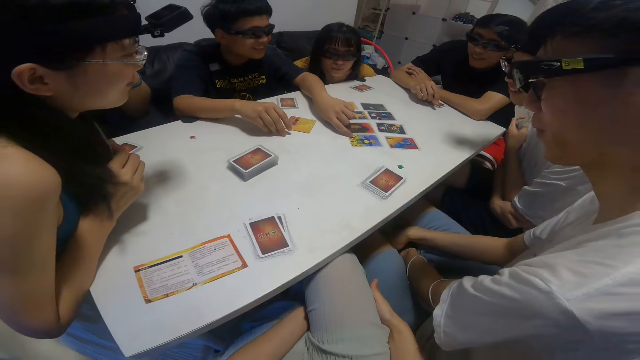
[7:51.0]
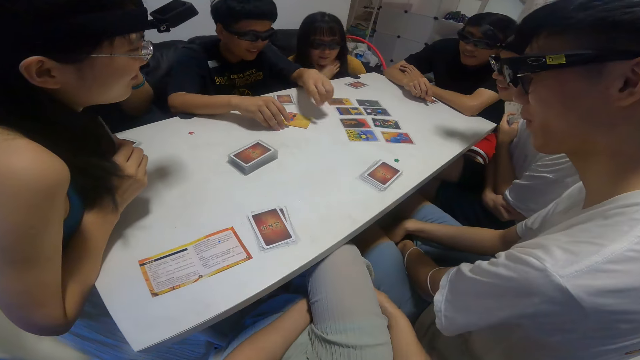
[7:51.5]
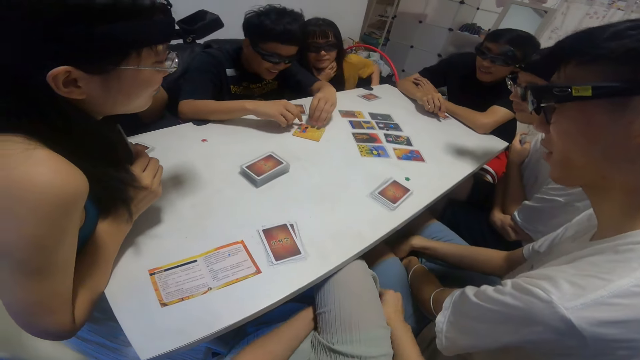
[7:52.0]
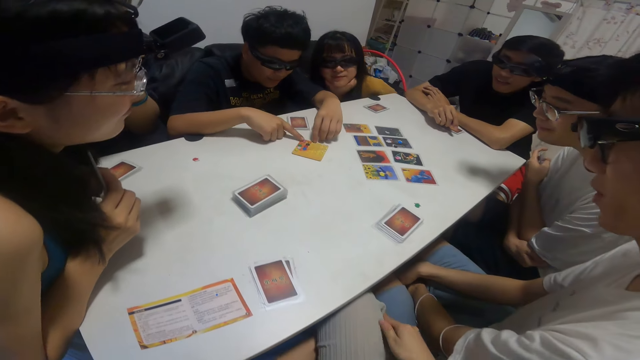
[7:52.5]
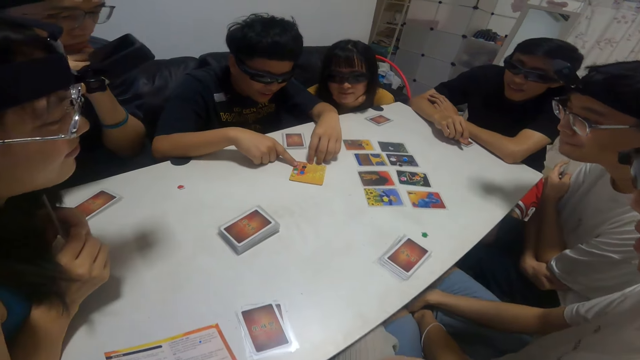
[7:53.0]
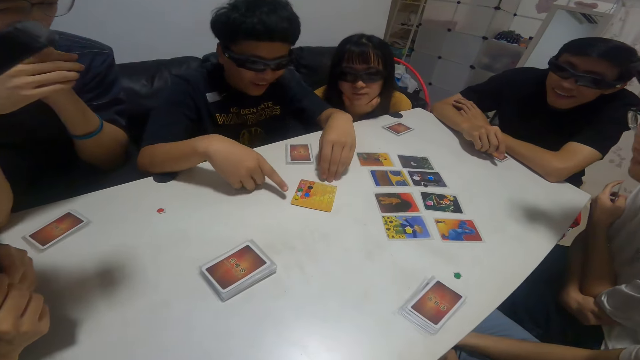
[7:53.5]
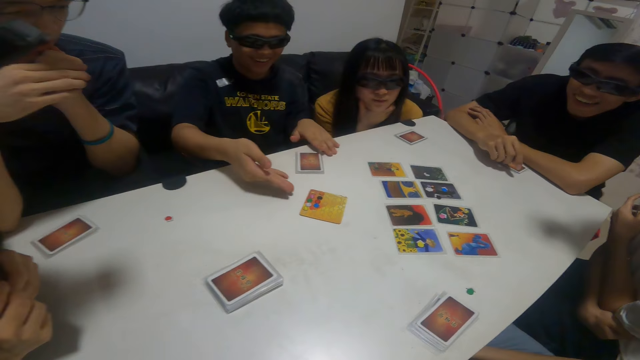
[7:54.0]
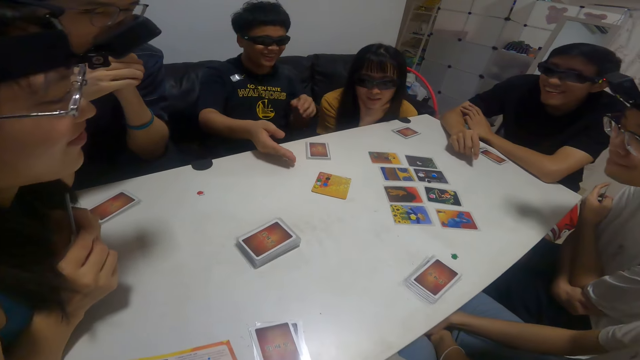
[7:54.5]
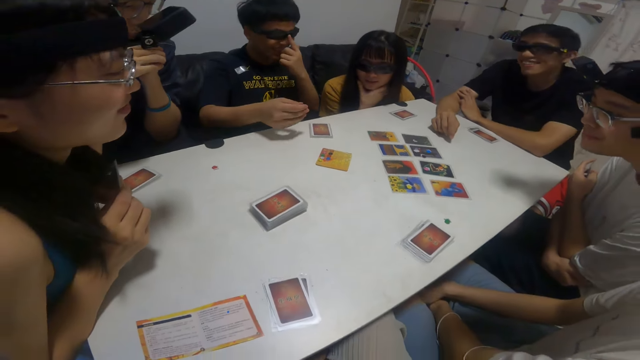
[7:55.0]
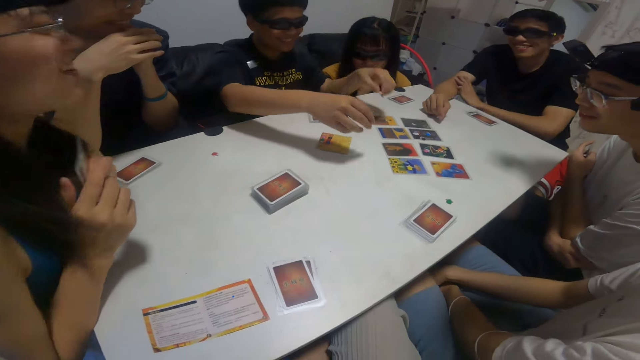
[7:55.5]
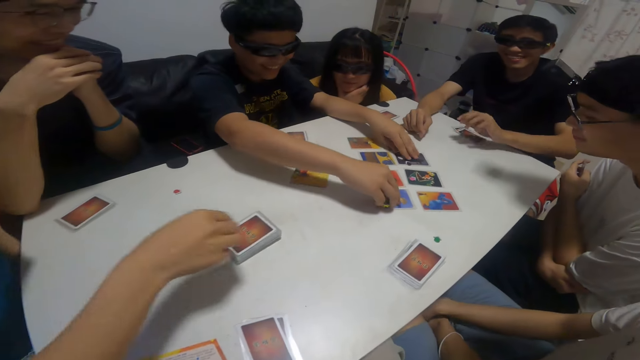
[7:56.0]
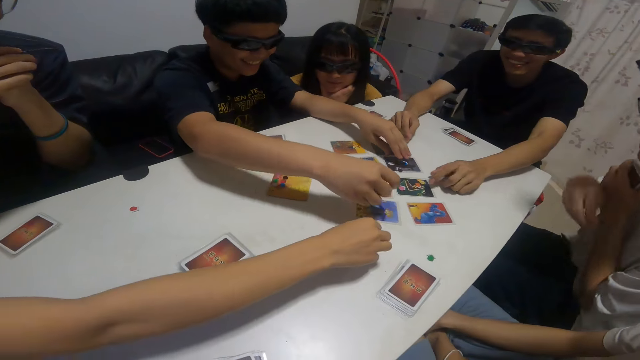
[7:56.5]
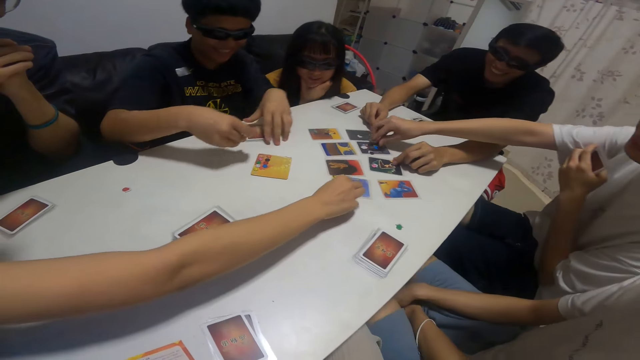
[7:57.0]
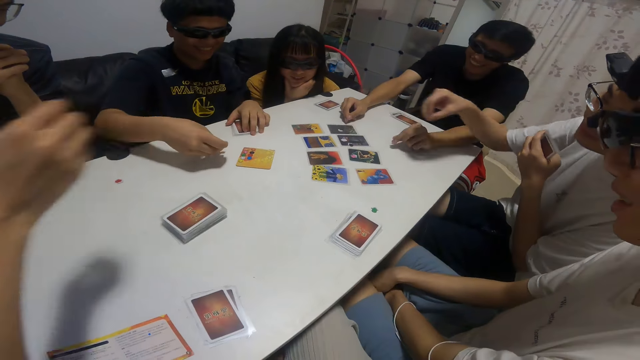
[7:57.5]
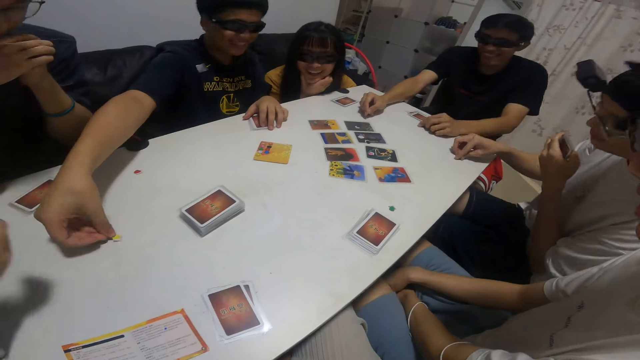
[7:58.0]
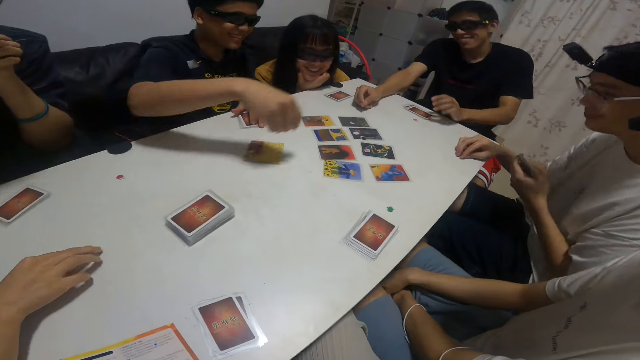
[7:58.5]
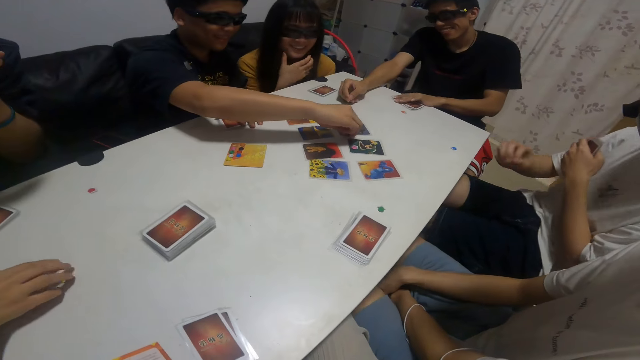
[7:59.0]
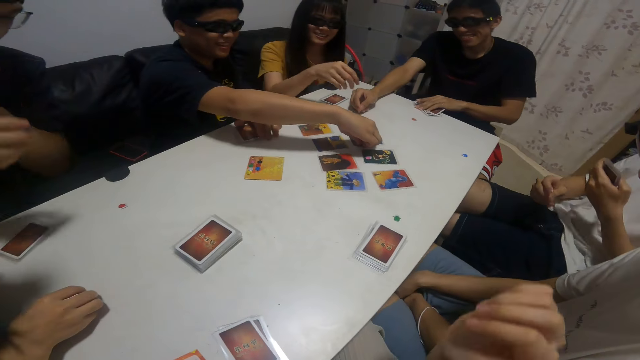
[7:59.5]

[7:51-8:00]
A boy picks some stickers from the card on the table with both hands. A lady picks the sticker from the card on the table with her right hand. A man picks the sticker from the card on the table with his right hand. The boy drops the sticker on the table with his right hand.

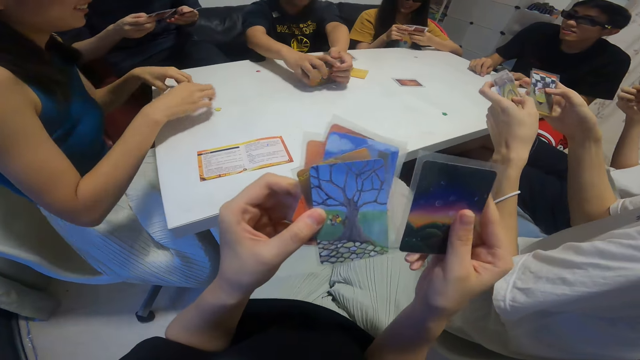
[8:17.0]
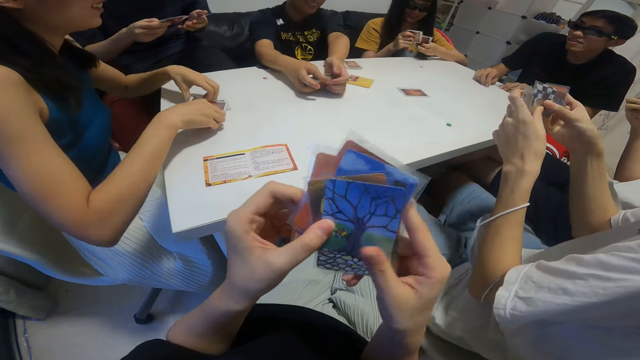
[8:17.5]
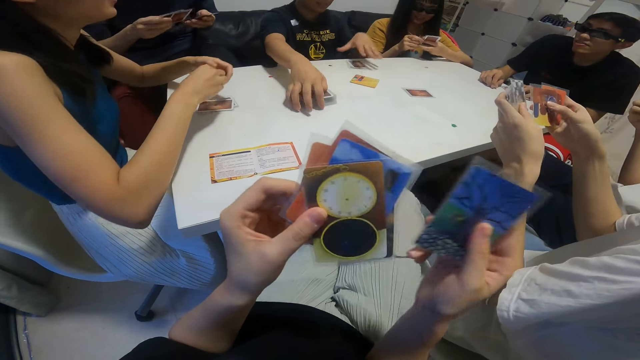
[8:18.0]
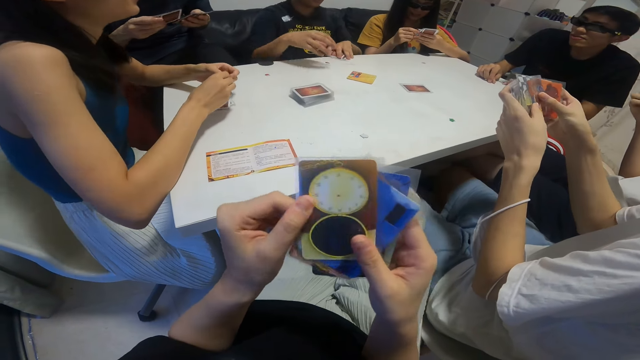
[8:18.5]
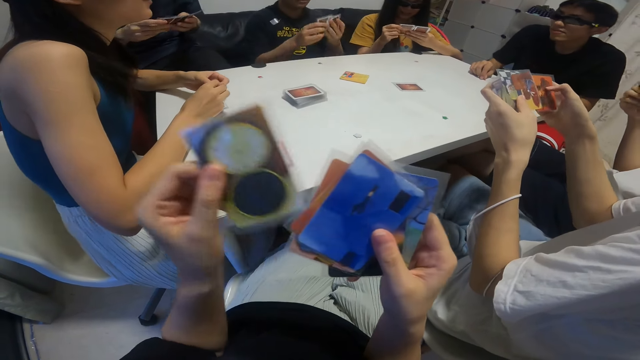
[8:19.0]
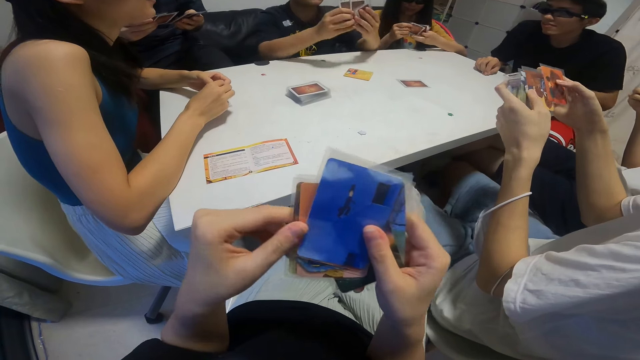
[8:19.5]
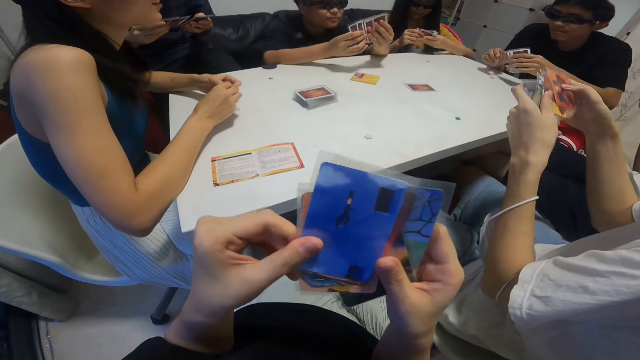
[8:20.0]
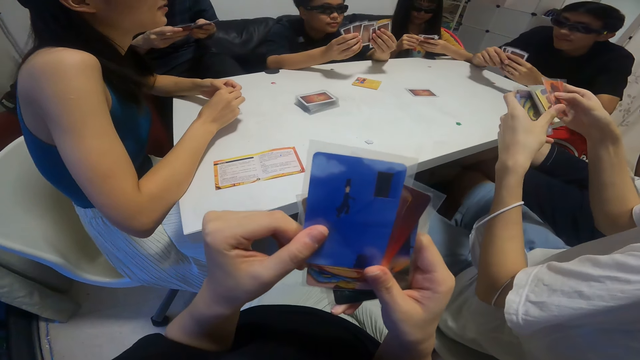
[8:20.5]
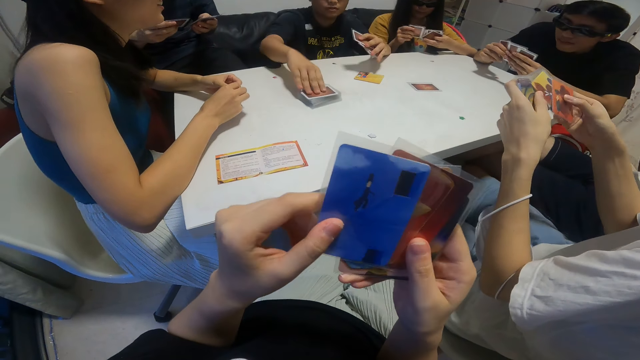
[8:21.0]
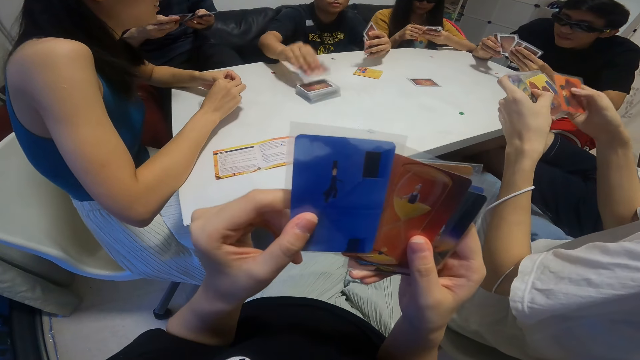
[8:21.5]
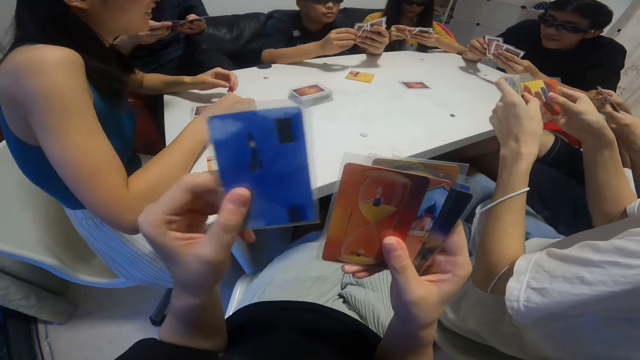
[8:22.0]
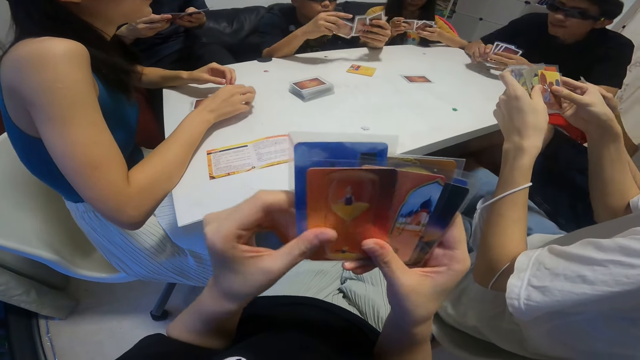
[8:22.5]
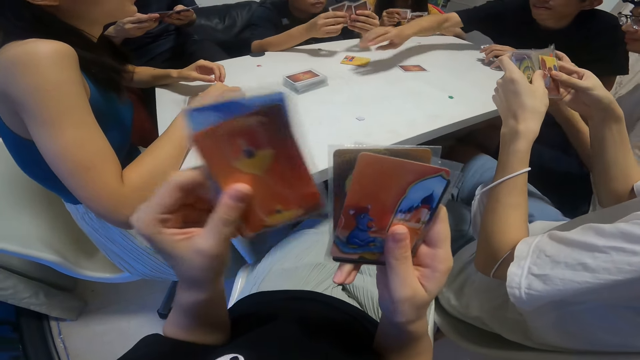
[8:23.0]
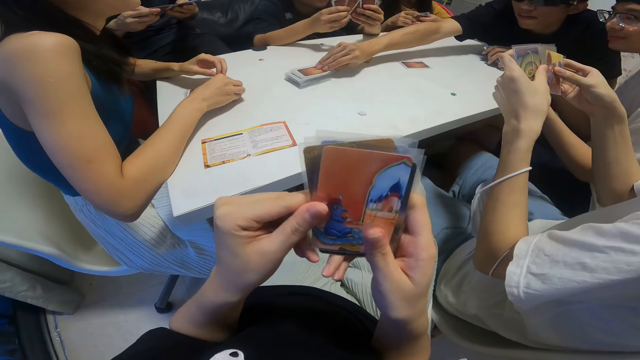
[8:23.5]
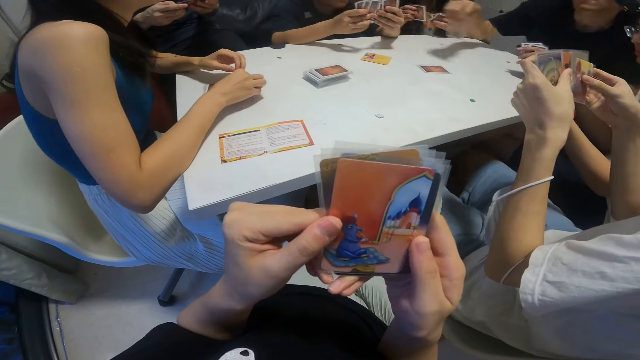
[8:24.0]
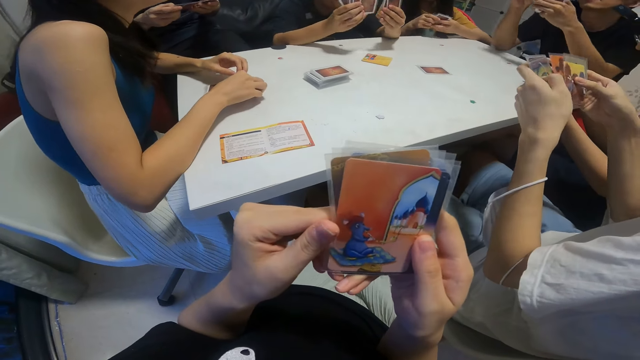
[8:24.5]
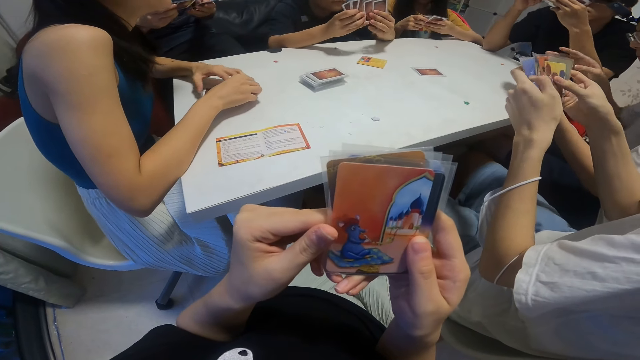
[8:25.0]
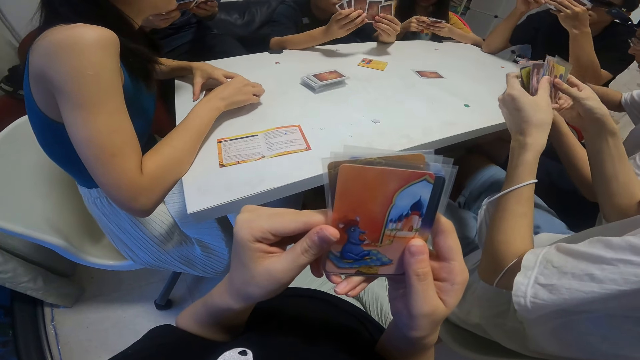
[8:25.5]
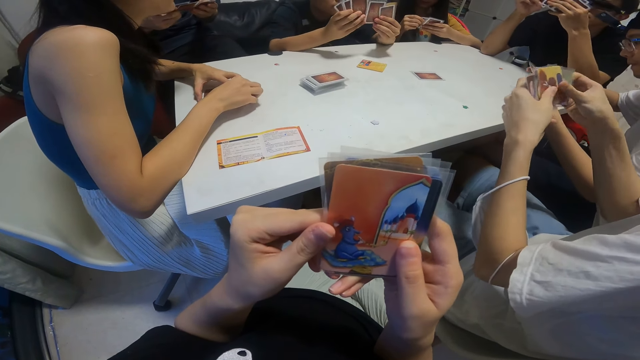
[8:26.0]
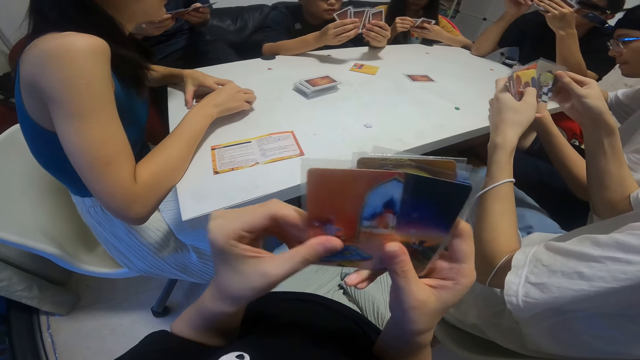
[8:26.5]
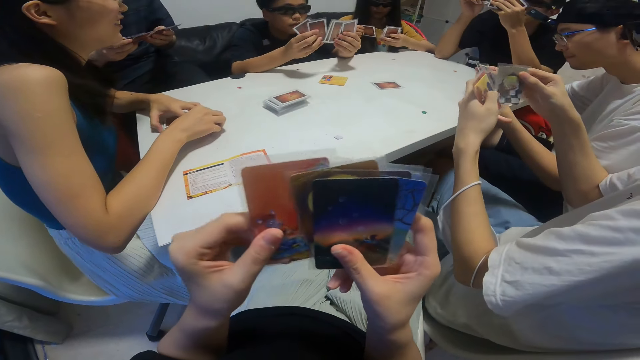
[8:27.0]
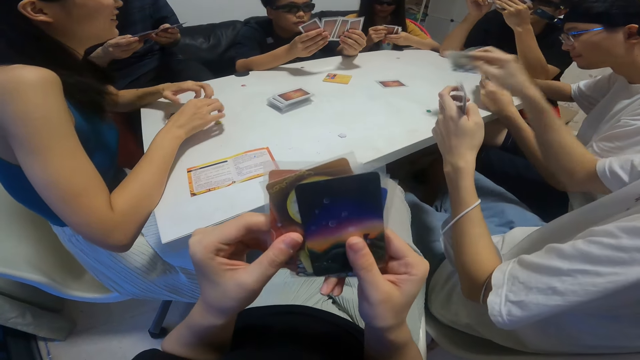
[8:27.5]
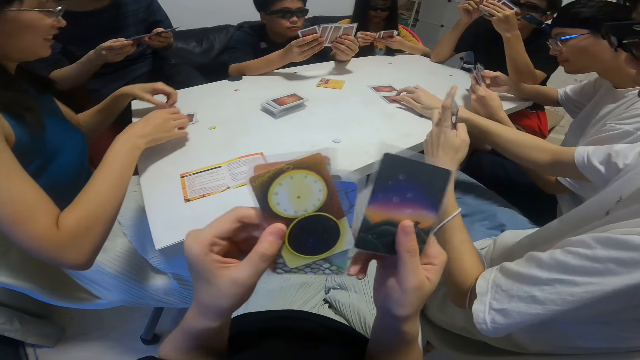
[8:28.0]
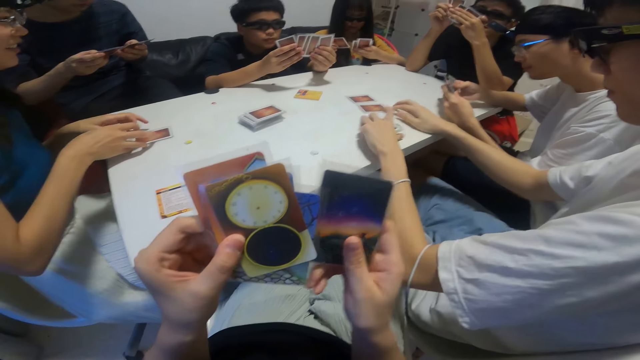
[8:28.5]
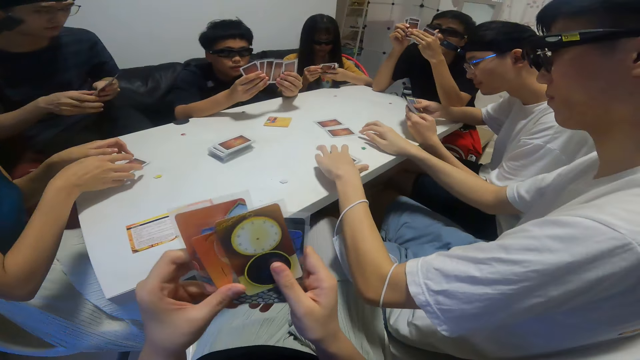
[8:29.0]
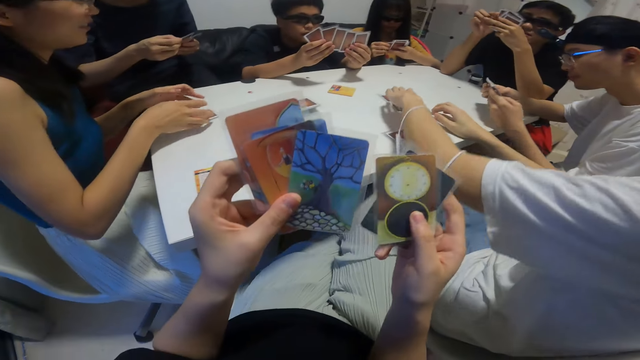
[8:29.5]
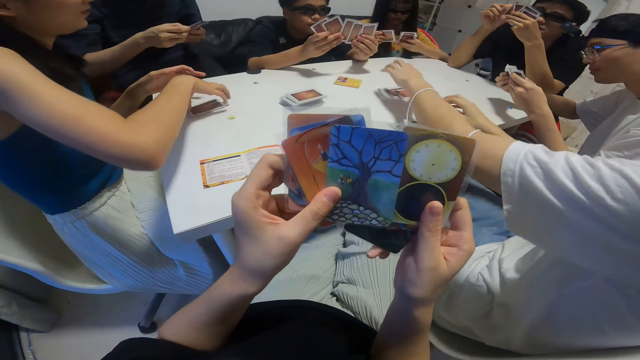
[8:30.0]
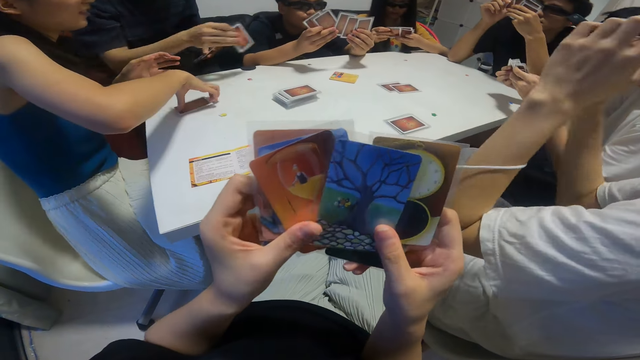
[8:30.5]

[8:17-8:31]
A boy gathers the cards on the table with both hands. A man shuffles his cards. The boy picks another card from the table with his right hand. Another man picks another card from the table with his right hand. The boy shuffles his cards. The first man plays another card on the table with his right hand. He drops the cards on the table with his left hand.
